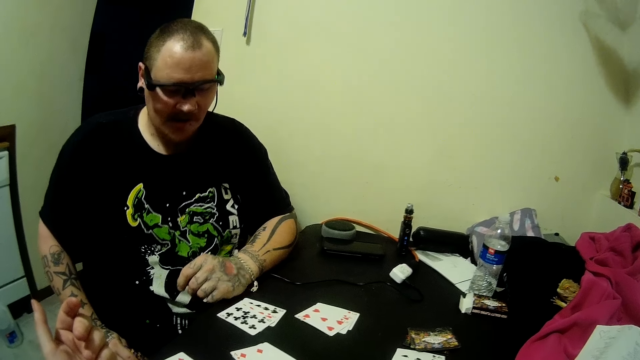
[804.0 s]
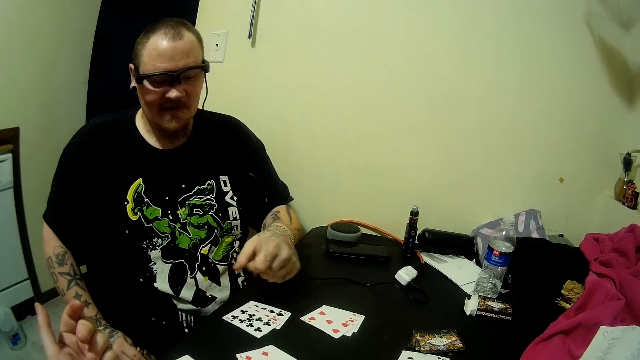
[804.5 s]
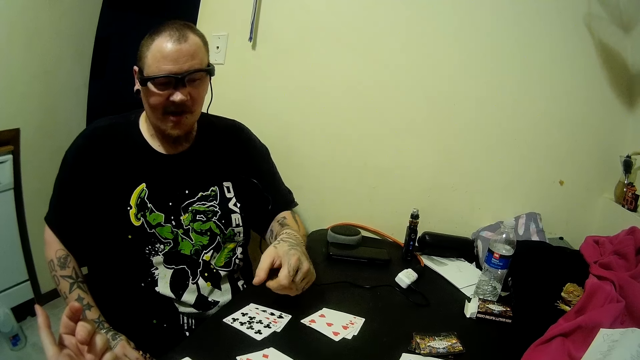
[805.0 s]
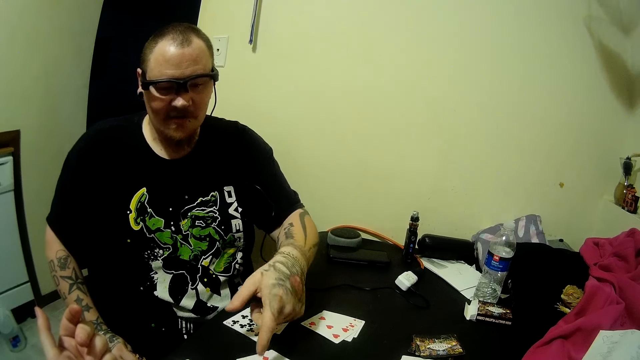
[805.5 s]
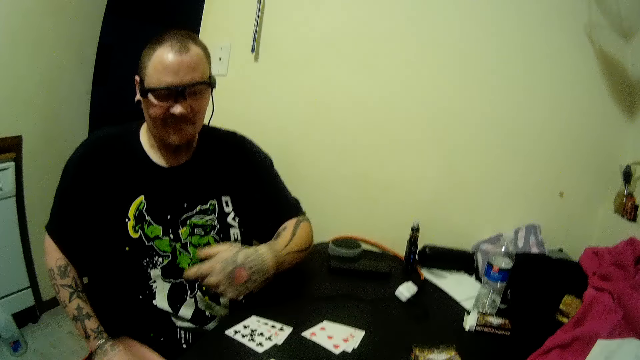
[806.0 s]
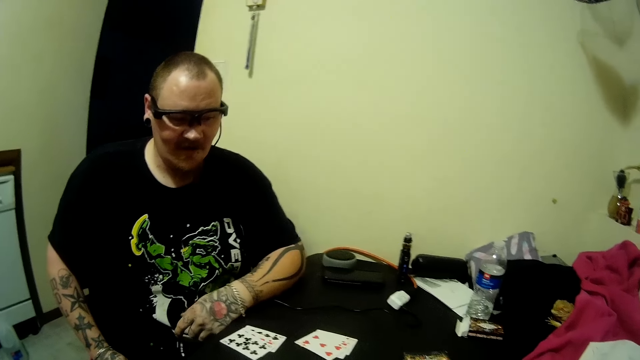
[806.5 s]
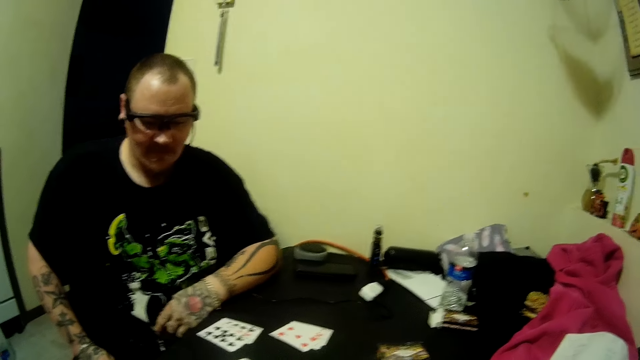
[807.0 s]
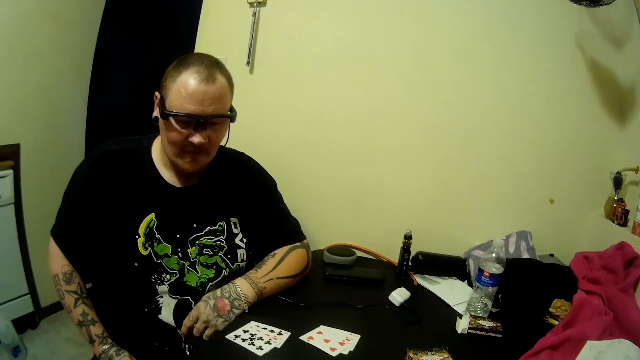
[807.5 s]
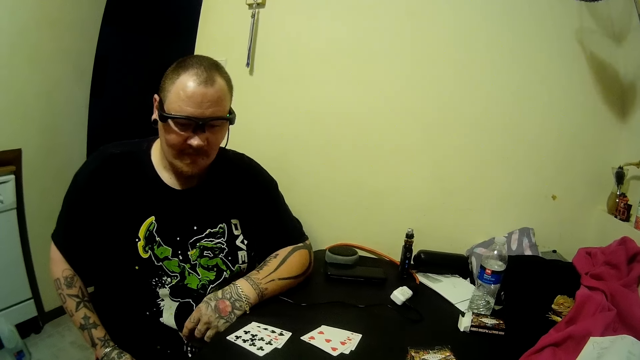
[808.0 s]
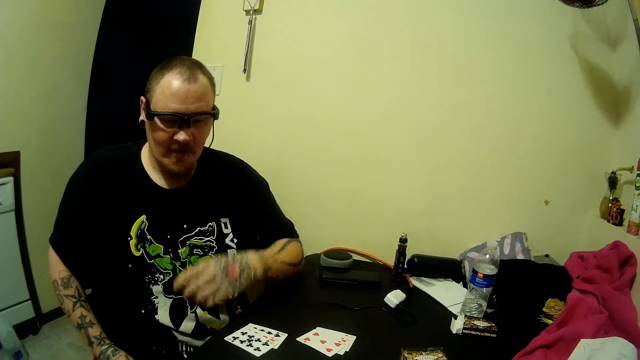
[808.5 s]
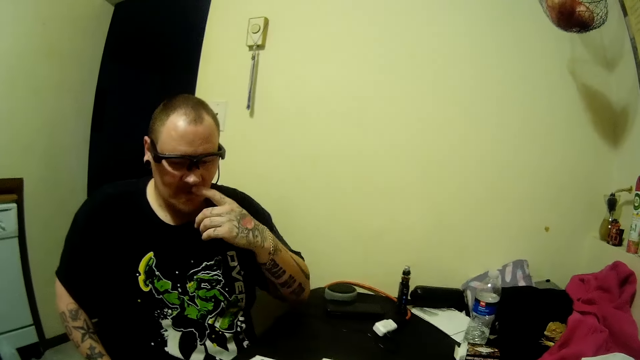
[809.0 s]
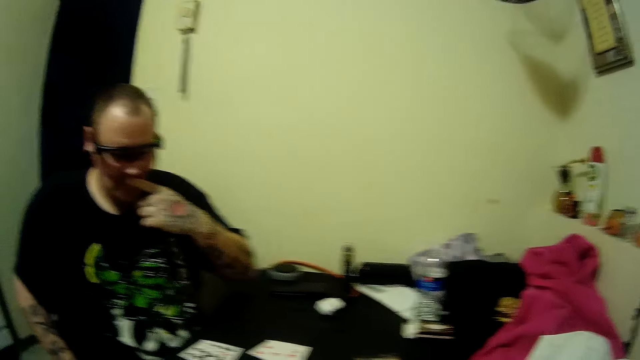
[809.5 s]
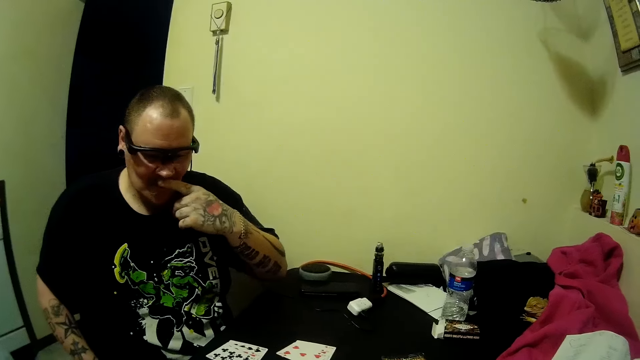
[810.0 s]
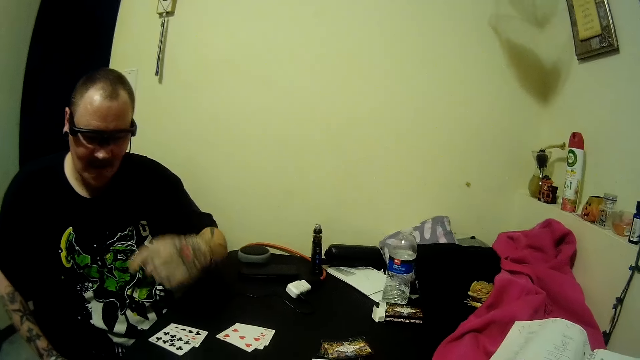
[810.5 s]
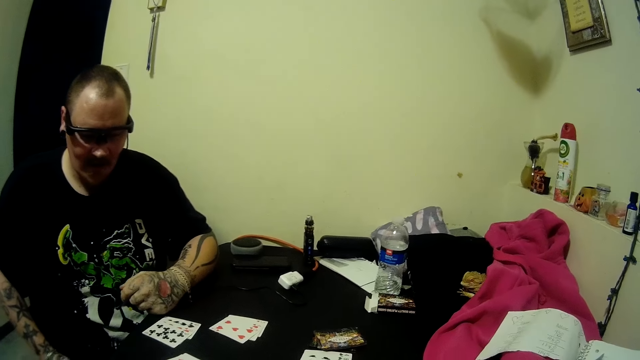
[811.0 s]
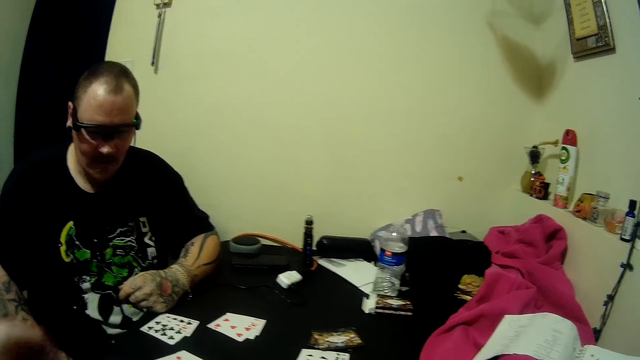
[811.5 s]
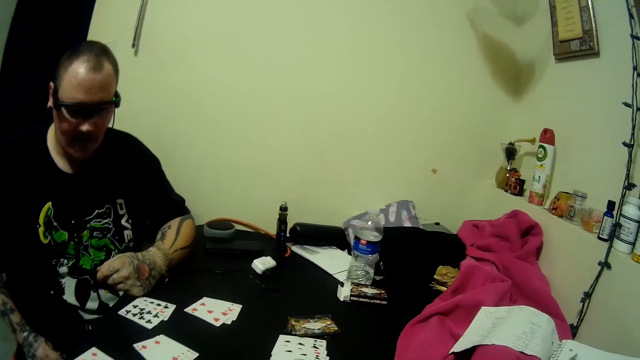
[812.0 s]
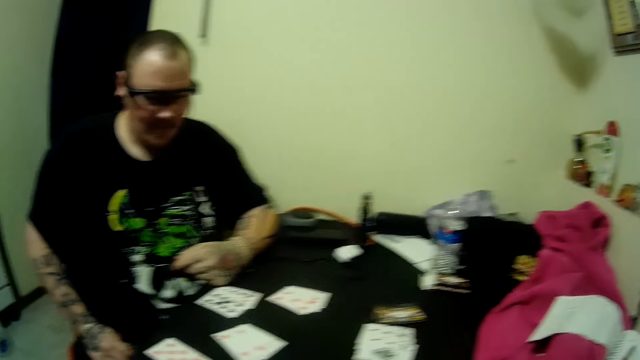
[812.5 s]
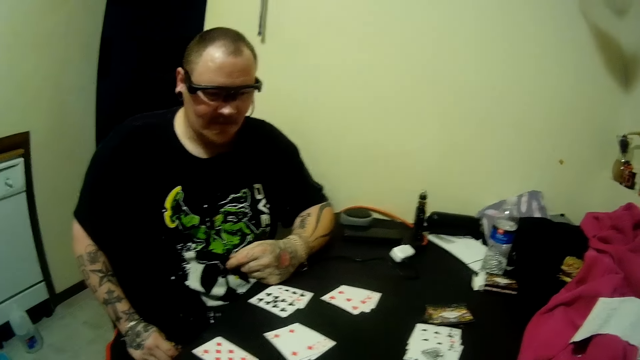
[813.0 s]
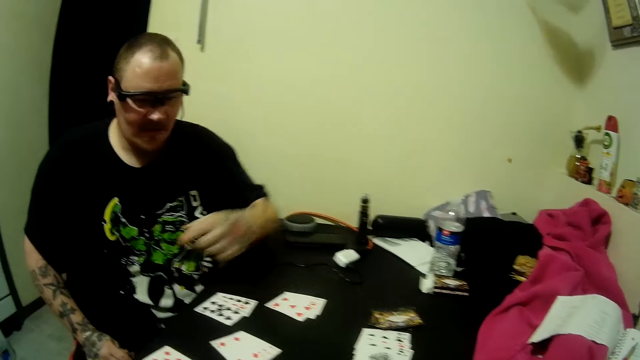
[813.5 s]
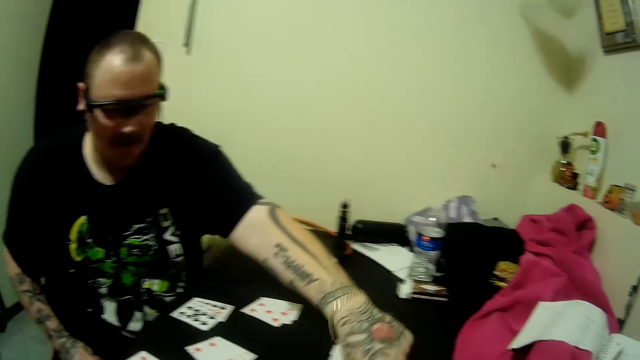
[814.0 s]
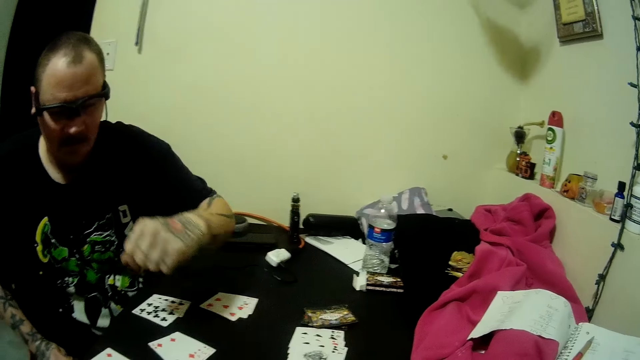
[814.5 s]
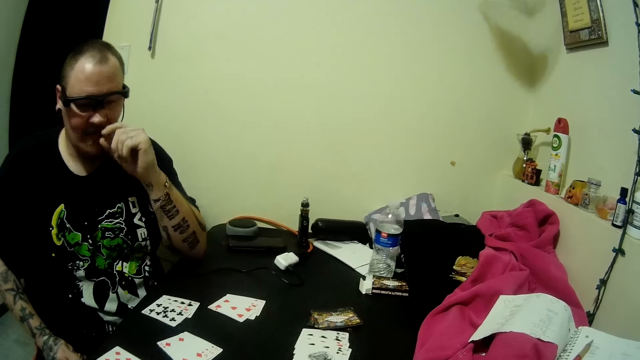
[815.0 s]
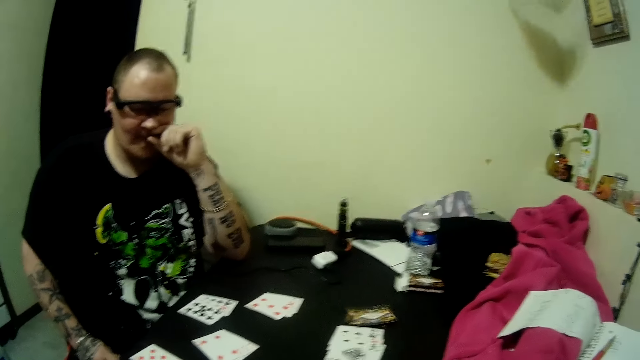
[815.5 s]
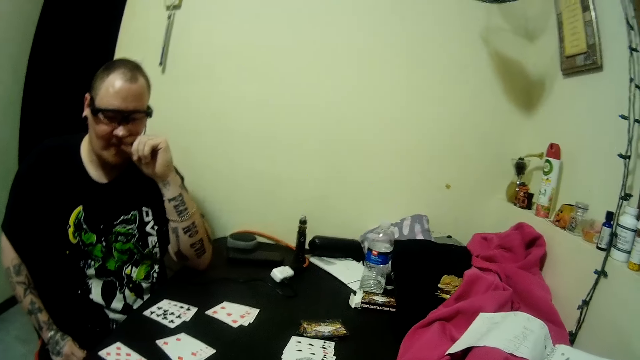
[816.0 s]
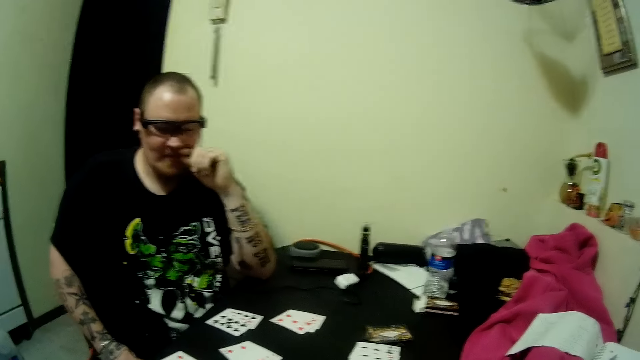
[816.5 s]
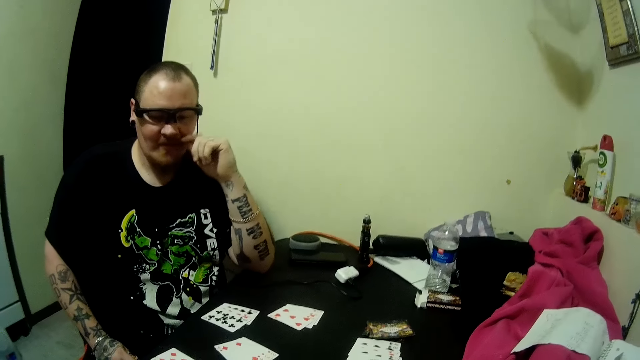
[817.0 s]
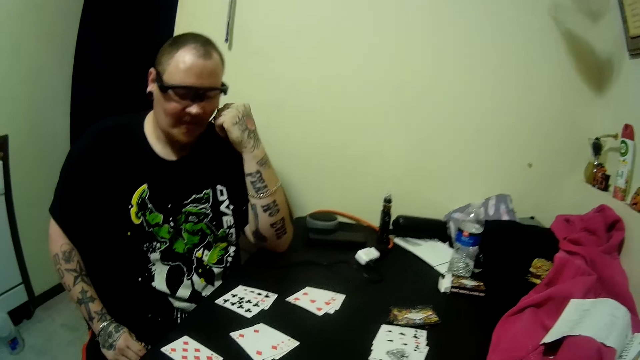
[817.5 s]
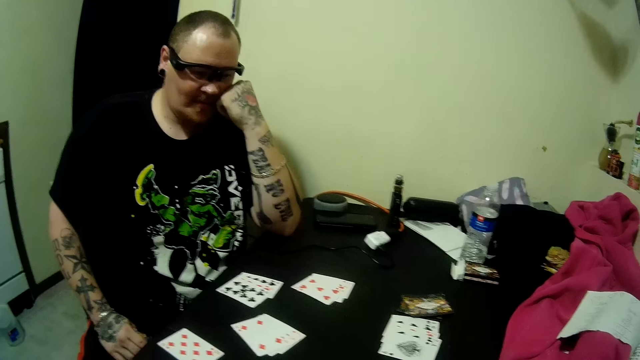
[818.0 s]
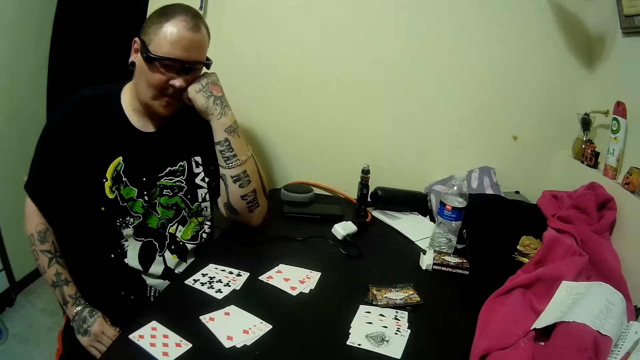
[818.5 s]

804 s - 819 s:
The man points to a card on the table with a finger. He scratches his mustache and rests a finger on his mouth. He points to a card on the table with a finger. He rests fingers on his mouth.

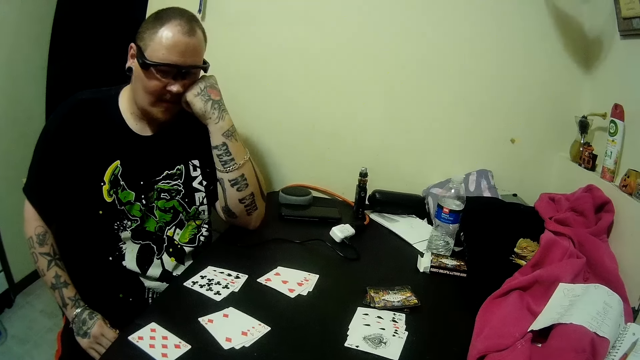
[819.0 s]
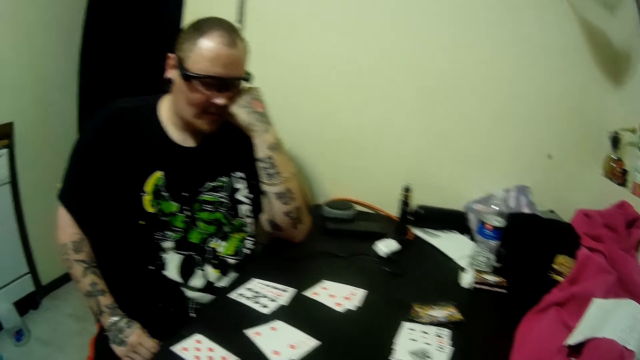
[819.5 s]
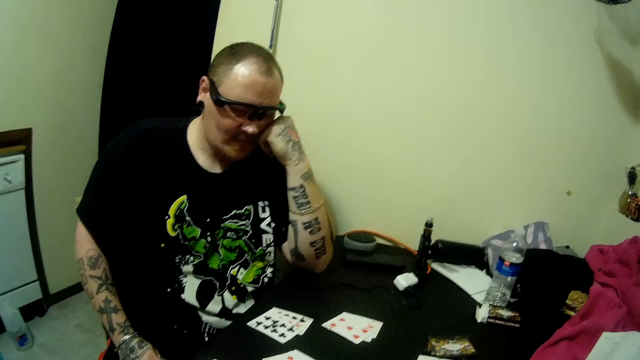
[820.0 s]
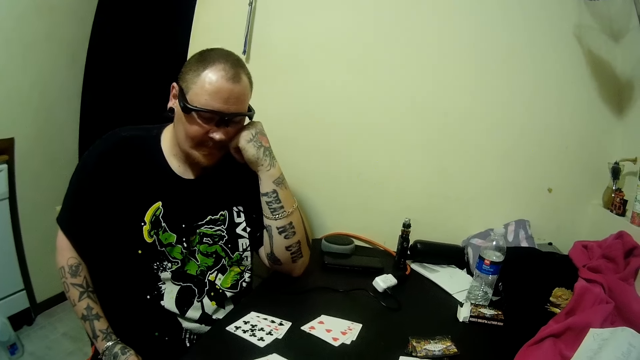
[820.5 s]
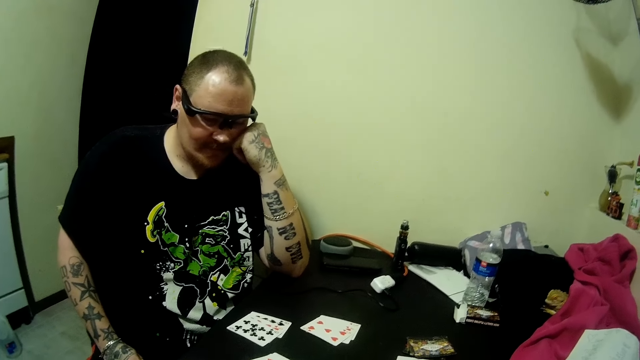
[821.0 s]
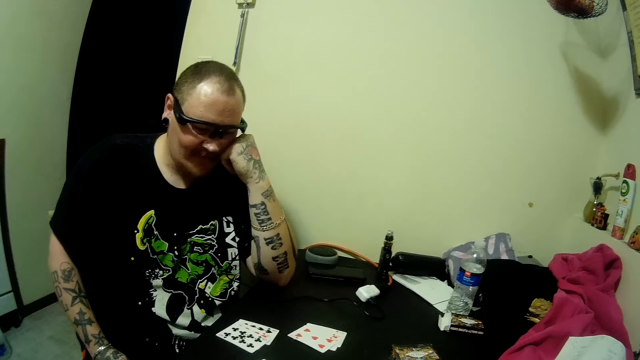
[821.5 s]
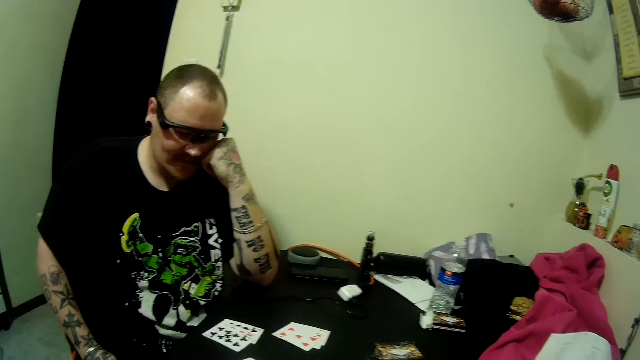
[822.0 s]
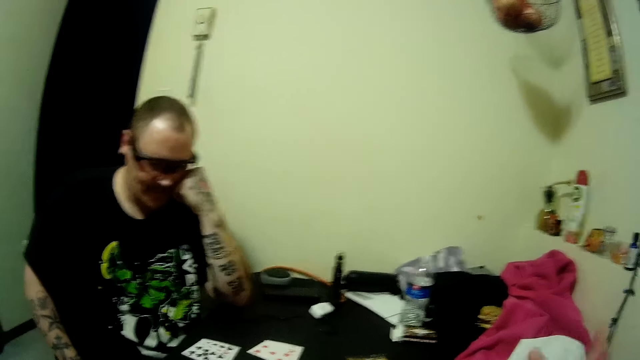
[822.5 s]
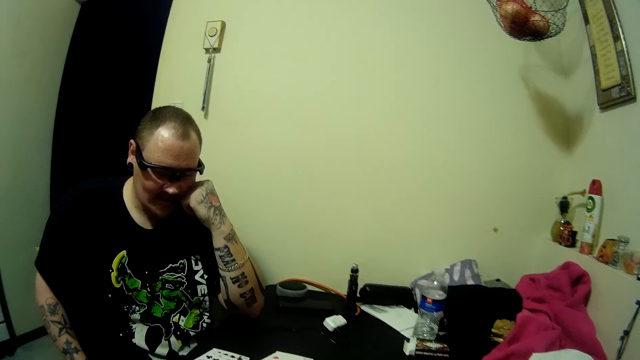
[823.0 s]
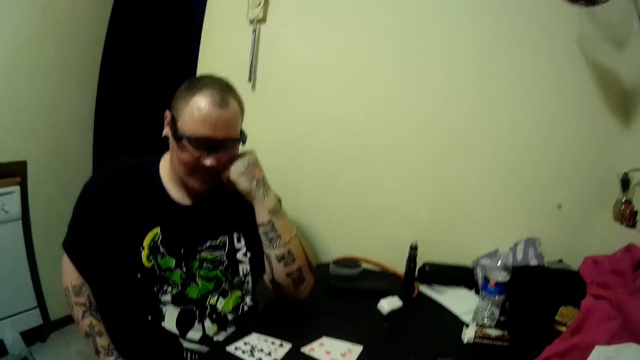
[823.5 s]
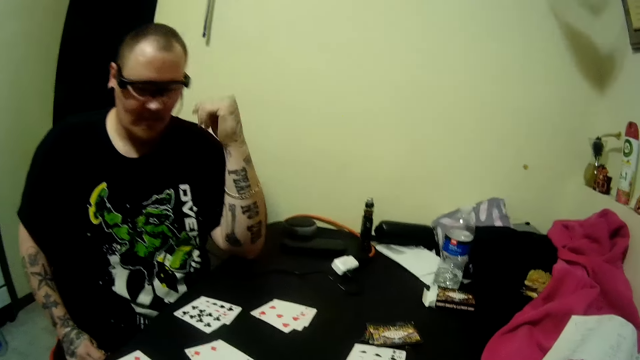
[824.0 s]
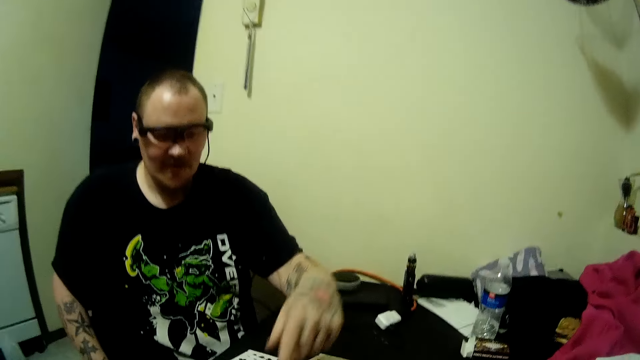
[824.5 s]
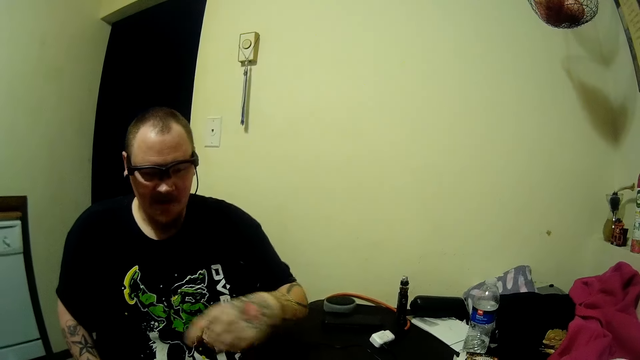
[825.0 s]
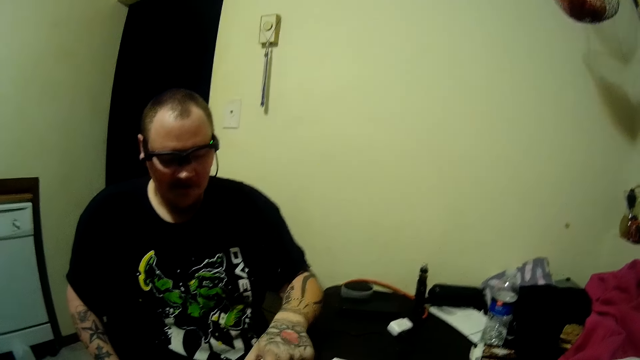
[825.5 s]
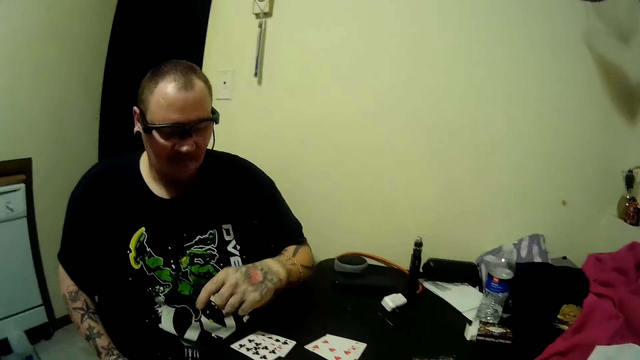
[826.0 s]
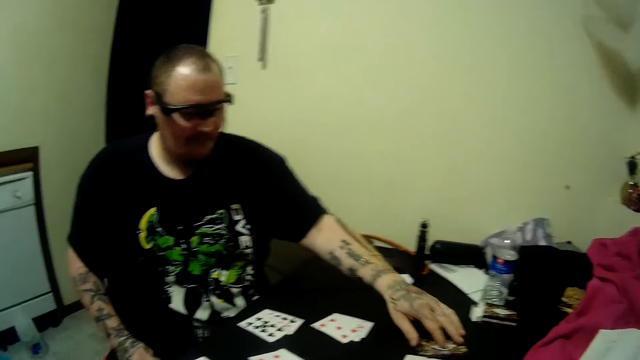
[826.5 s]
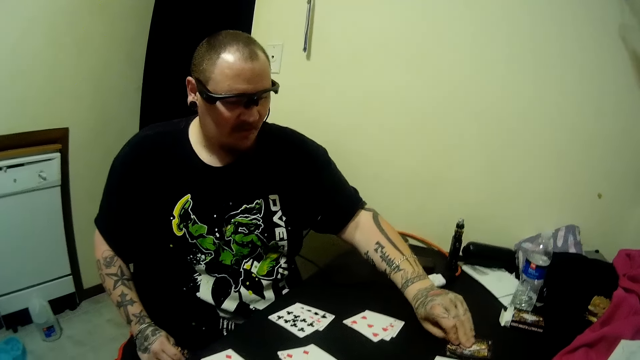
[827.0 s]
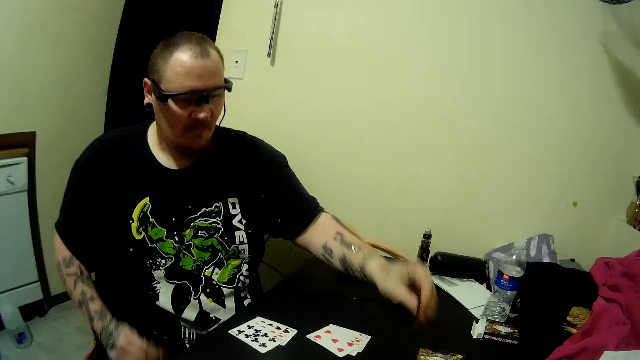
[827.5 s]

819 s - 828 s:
The man looks at the table and moves a hand. He picks a card from a deck of cards on the table.
